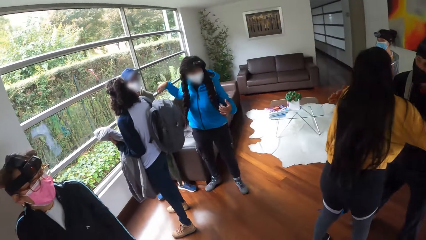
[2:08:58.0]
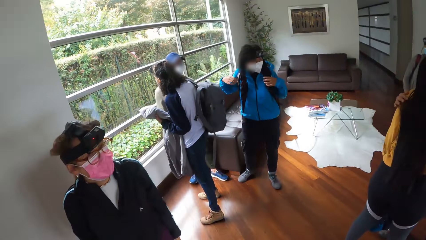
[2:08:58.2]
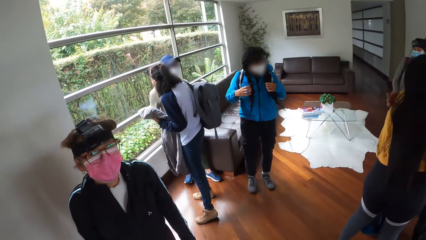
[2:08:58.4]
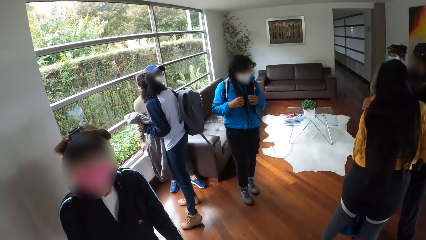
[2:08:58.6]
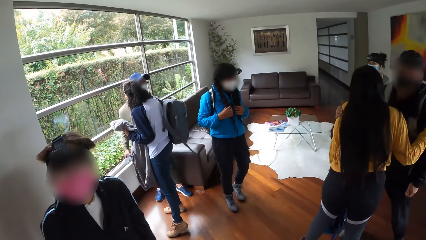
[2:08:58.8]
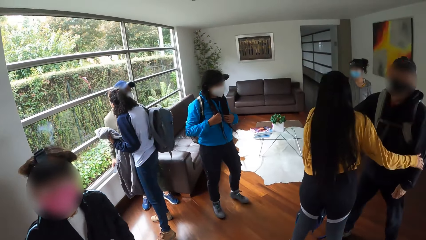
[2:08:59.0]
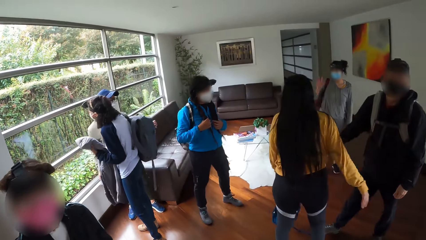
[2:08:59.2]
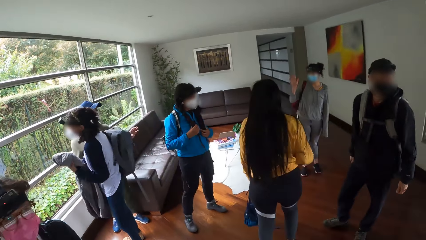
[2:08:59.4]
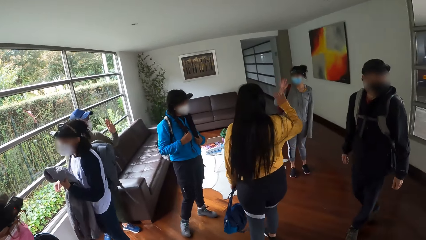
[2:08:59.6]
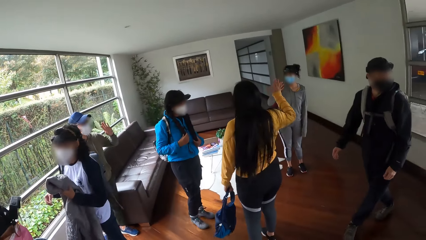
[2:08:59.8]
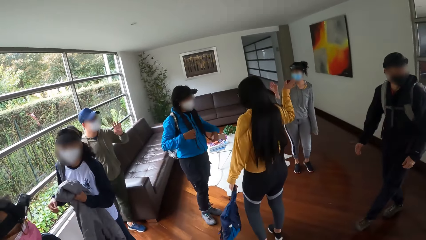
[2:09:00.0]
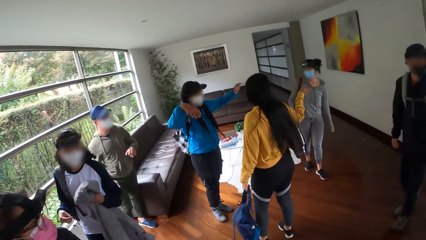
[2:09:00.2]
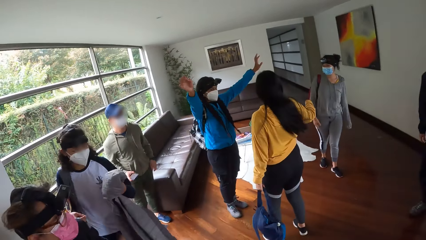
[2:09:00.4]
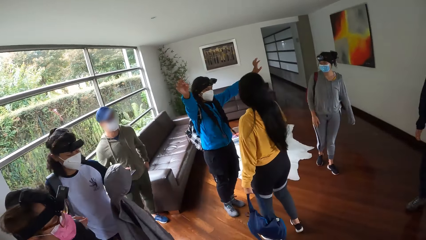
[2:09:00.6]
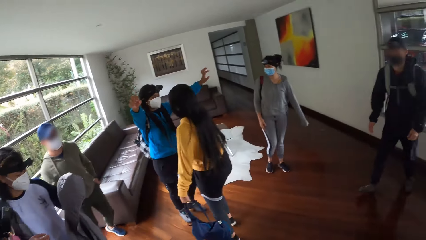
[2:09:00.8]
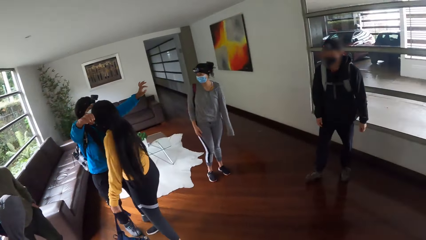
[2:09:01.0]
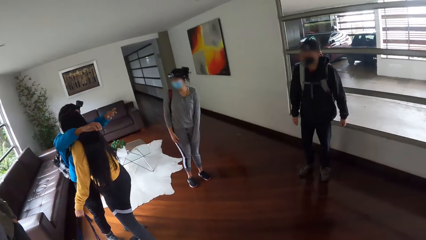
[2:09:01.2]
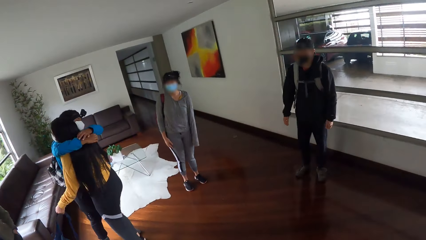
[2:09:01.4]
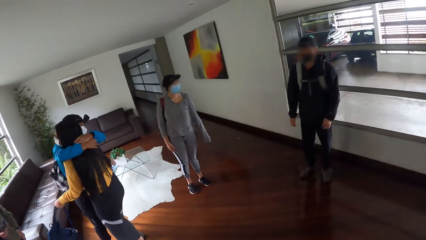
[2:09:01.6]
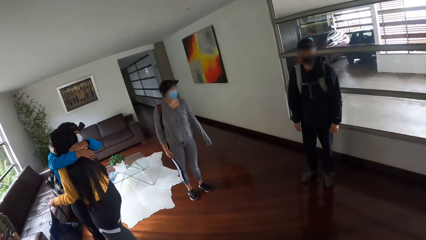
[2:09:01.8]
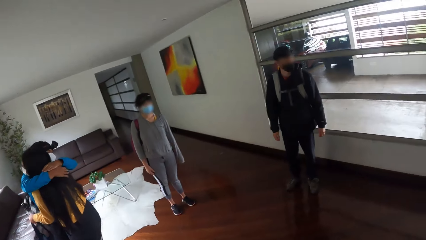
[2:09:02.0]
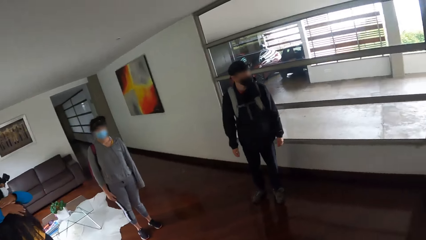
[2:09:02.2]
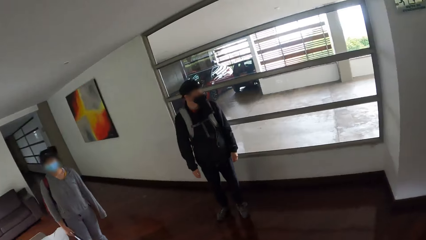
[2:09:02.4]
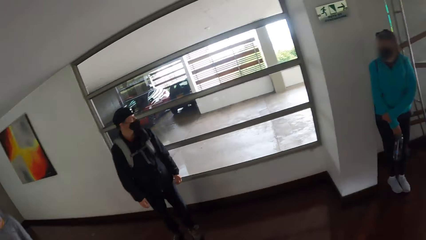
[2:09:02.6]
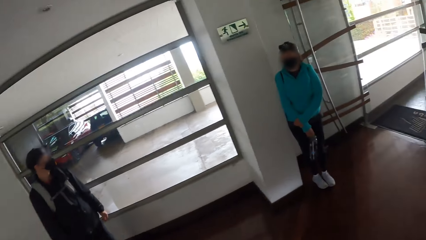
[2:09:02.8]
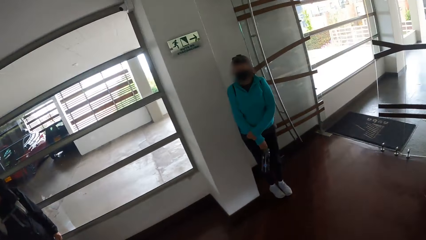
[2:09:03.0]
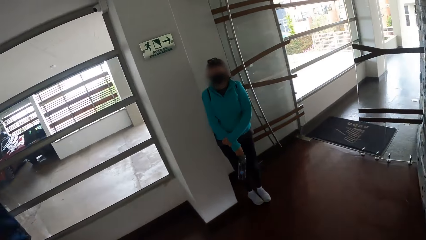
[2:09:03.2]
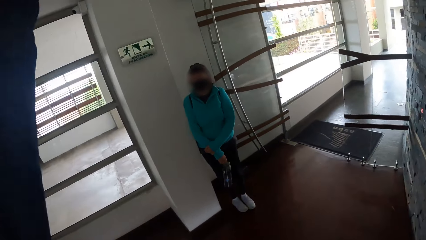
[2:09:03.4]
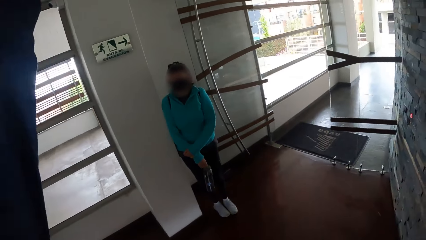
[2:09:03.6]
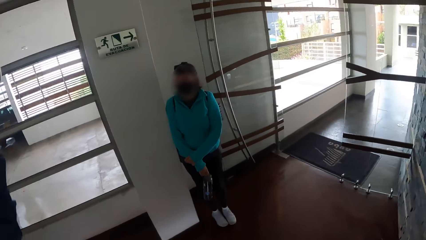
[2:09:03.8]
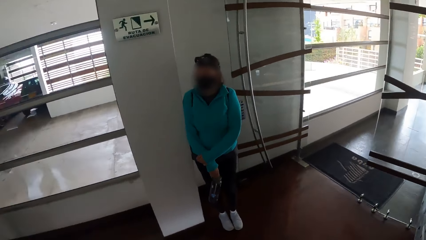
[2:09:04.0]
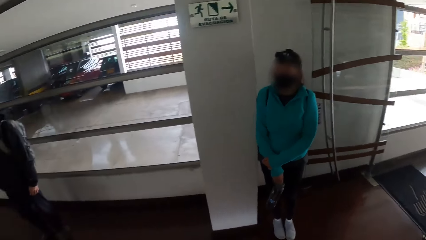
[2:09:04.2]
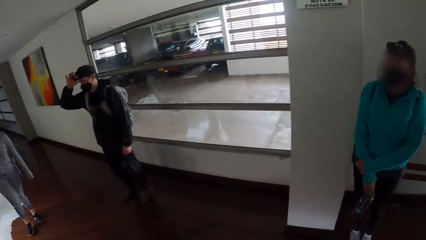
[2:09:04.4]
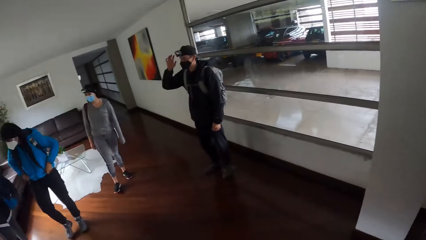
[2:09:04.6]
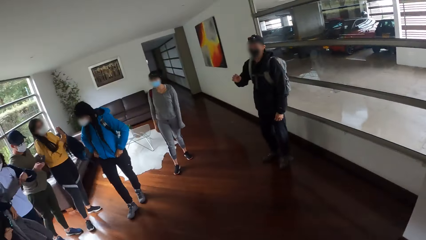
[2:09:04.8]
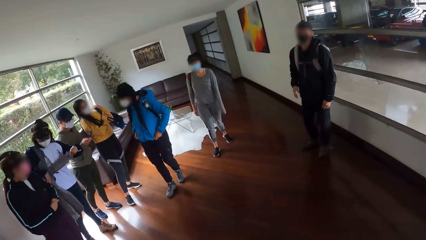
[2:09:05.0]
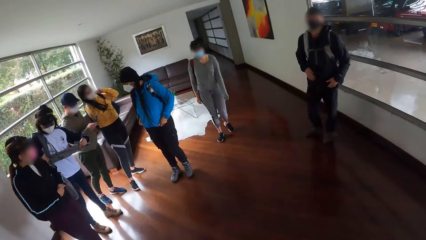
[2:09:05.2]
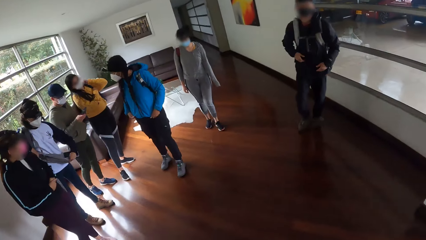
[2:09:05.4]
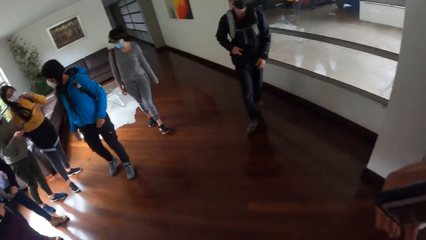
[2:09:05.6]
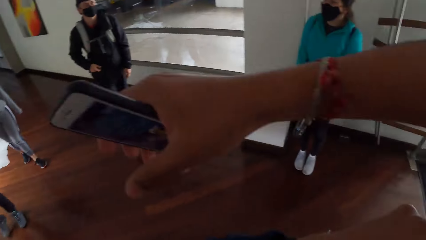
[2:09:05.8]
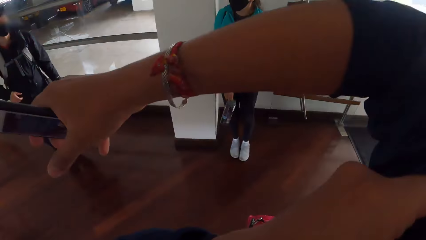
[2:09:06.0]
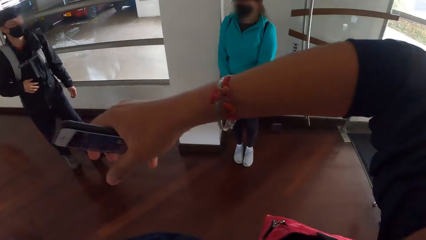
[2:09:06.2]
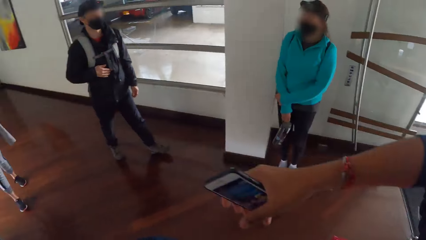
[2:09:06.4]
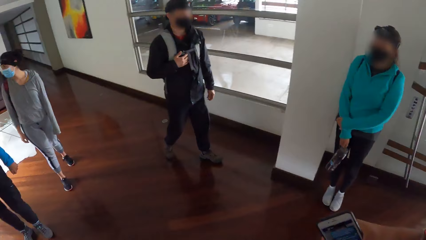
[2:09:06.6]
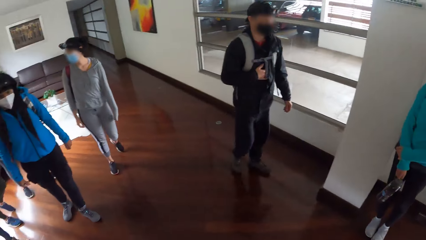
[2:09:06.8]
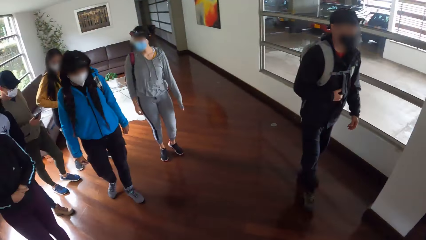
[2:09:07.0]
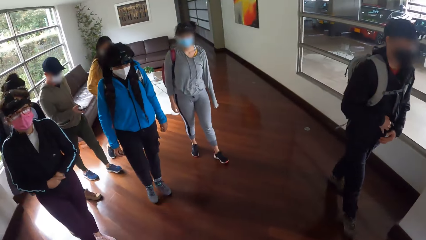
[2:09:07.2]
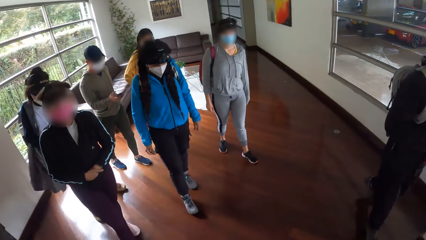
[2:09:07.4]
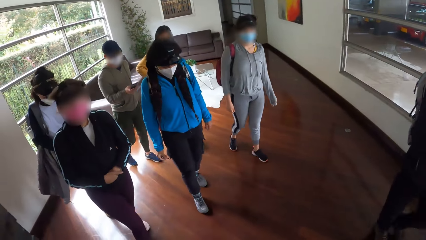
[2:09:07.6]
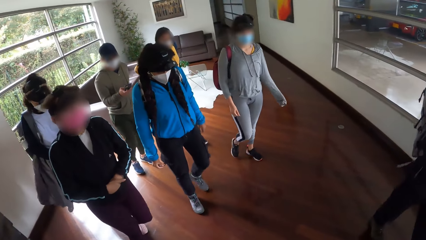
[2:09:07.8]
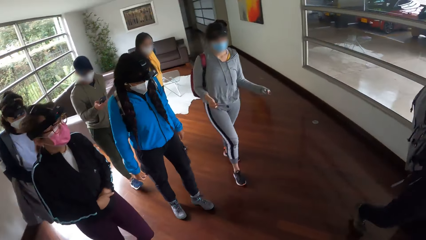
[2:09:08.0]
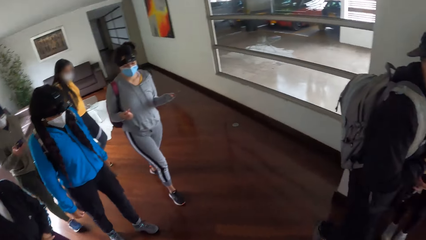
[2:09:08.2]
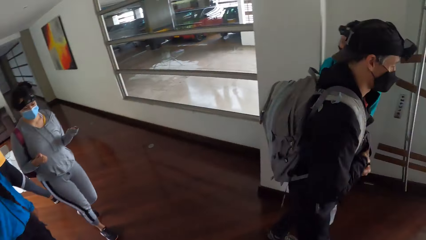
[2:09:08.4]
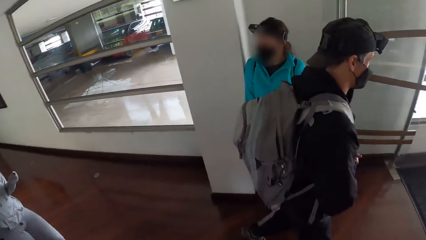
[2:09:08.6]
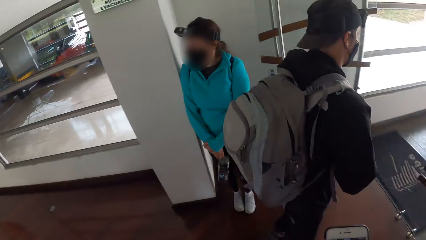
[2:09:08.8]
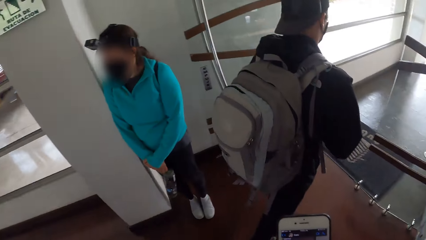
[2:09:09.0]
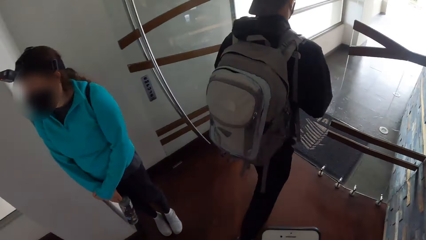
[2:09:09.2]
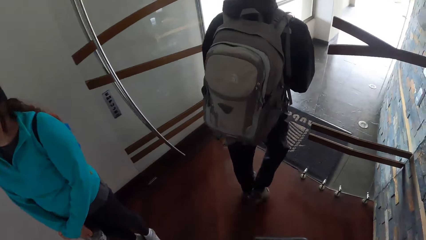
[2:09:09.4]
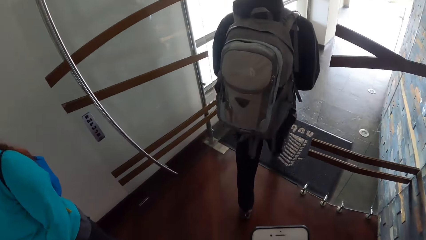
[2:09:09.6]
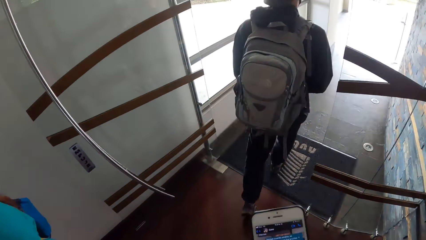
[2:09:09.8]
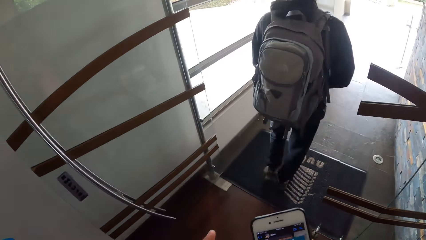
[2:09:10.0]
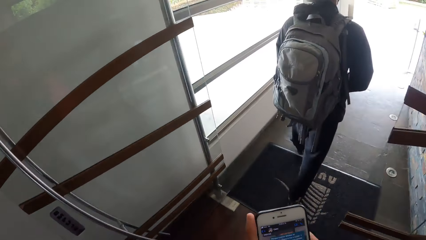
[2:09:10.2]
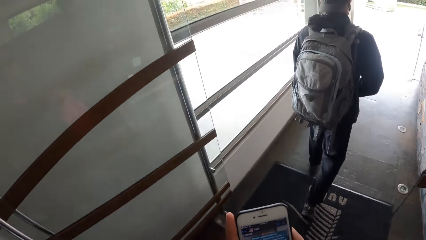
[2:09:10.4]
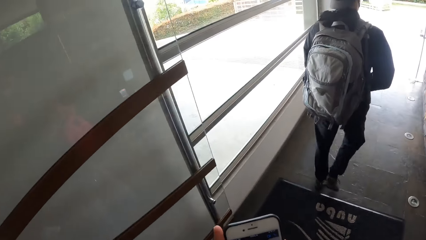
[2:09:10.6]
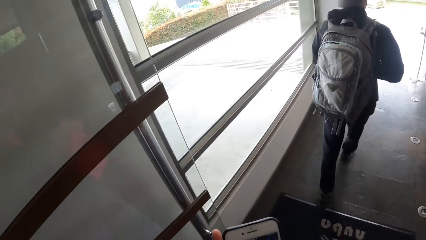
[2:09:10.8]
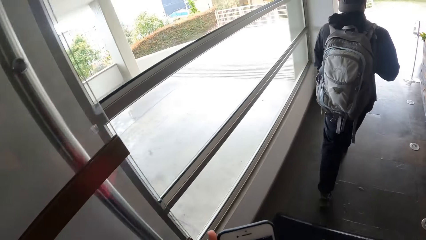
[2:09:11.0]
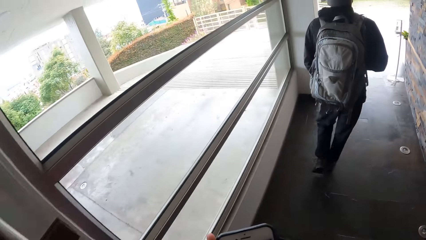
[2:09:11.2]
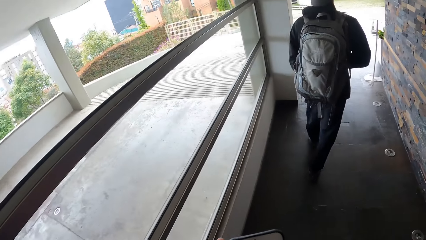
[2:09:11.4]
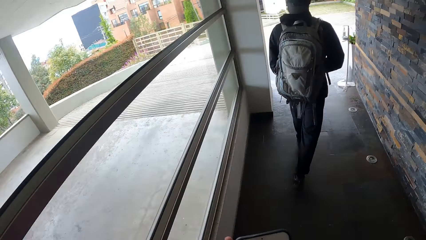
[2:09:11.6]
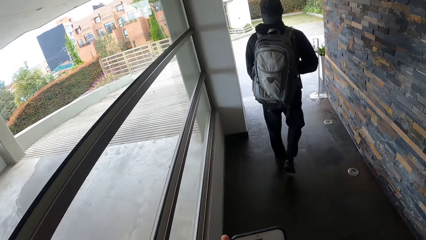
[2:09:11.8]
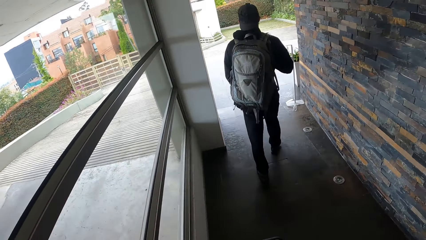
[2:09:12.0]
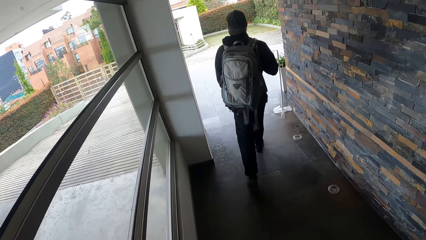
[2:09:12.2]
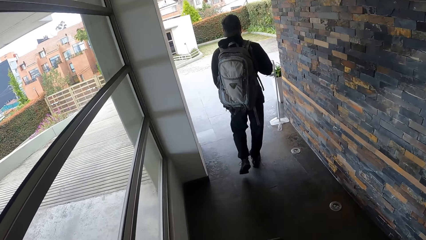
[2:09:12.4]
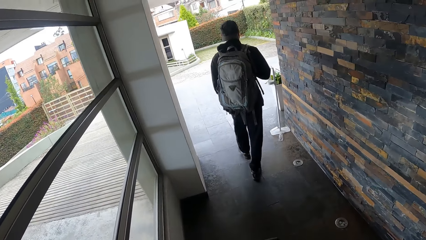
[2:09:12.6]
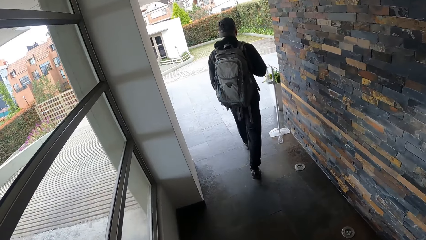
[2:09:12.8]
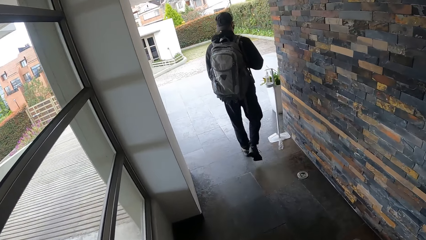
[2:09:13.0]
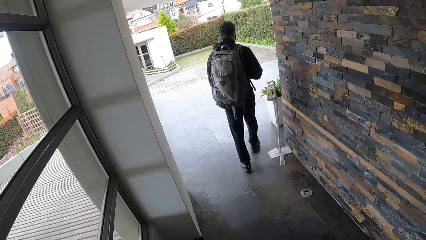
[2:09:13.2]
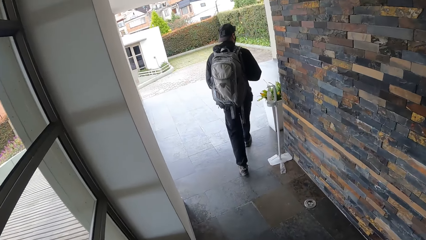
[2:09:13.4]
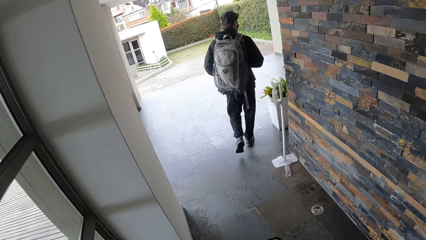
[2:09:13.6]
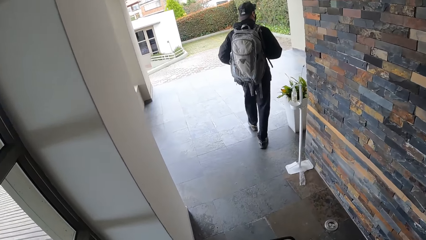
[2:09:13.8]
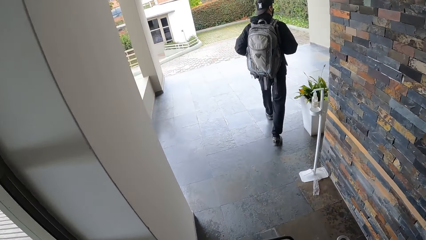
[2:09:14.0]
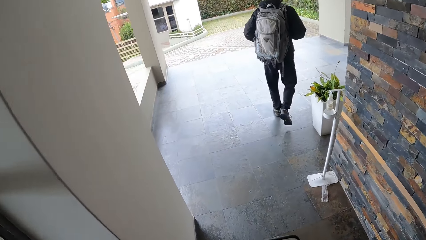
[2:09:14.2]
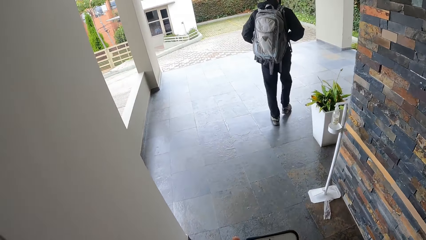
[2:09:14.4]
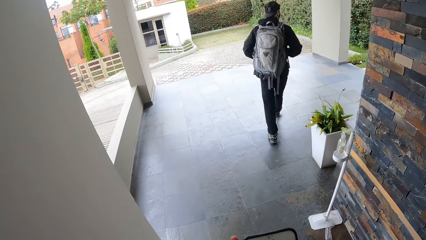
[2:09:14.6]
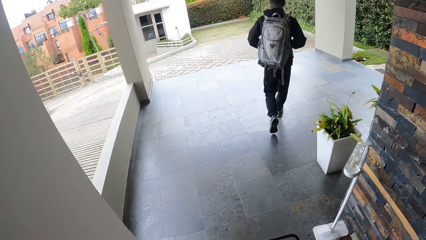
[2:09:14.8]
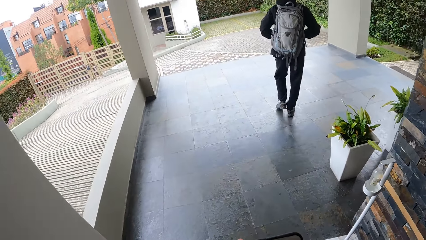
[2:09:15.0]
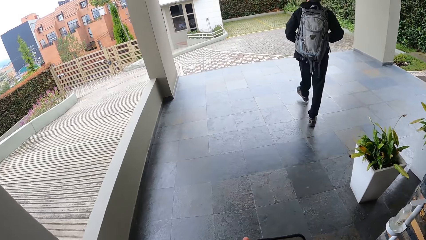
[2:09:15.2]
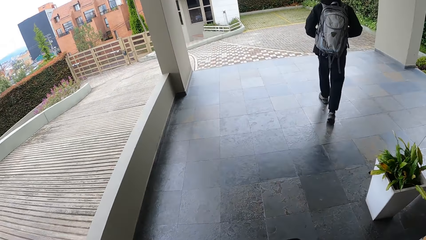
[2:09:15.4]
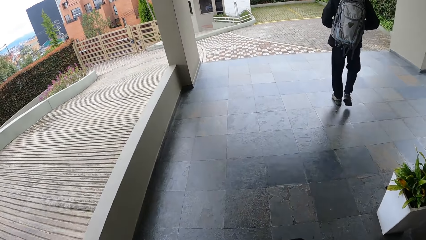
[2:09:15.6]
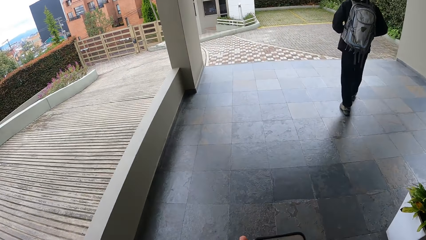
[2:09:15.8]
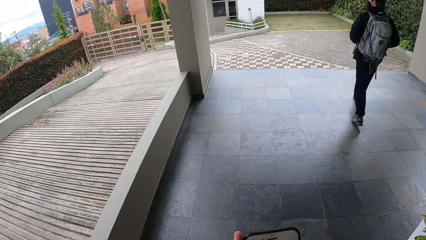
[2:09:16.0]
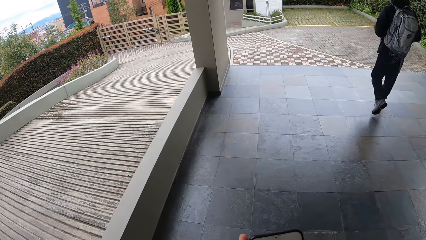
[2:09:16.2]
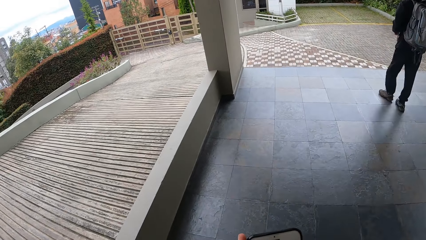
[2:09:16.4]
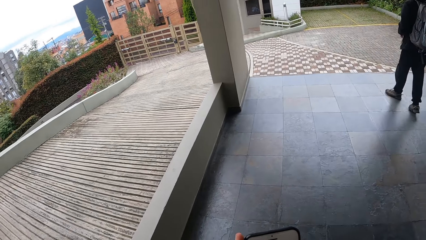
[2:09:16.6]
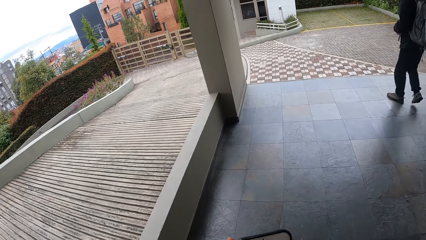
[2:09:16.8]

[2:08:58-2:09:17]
A woman hugs another woman. The camera wearer does a hand movement. They walk around the house. A man puts both hands in his jacket pocket. The camera wearer operates the mobile phone with both hands. They walk around the house.
